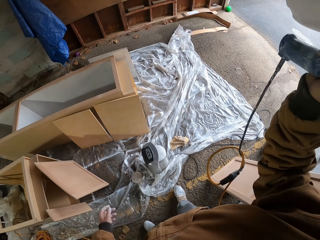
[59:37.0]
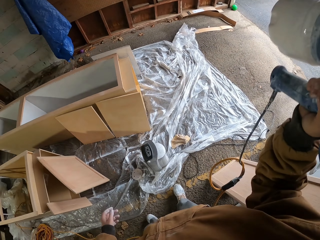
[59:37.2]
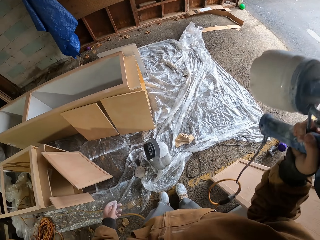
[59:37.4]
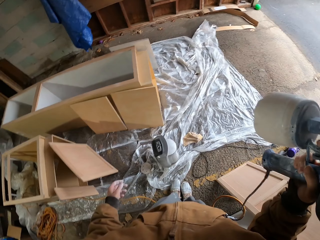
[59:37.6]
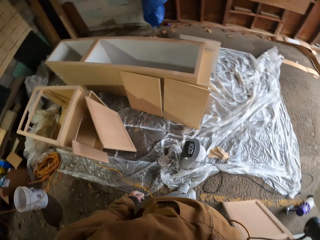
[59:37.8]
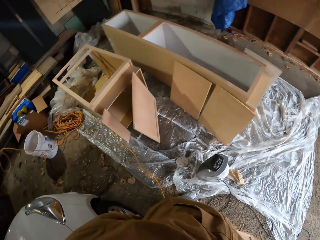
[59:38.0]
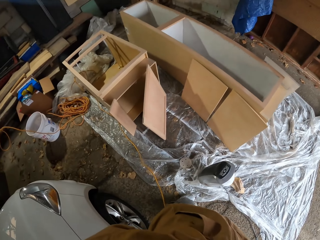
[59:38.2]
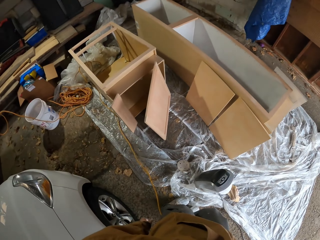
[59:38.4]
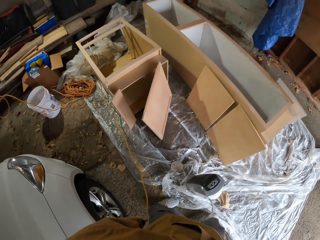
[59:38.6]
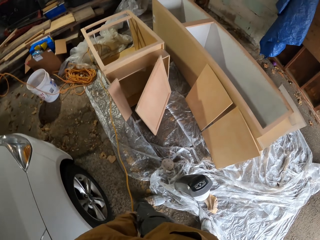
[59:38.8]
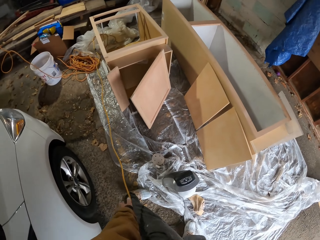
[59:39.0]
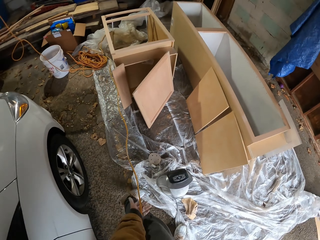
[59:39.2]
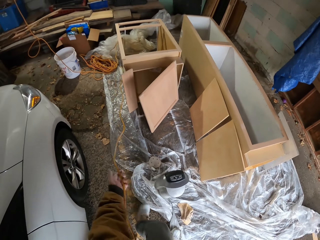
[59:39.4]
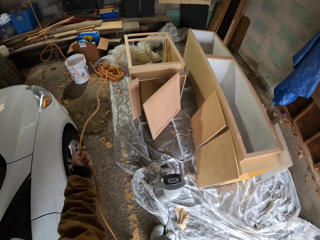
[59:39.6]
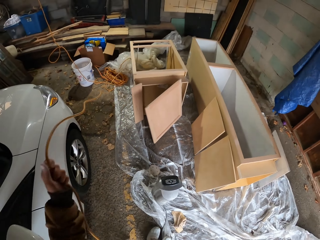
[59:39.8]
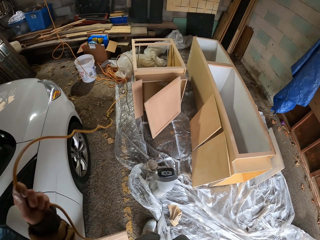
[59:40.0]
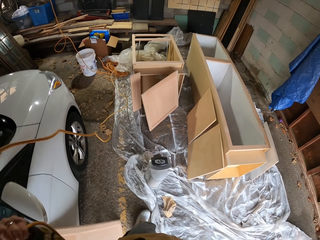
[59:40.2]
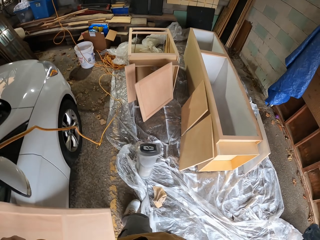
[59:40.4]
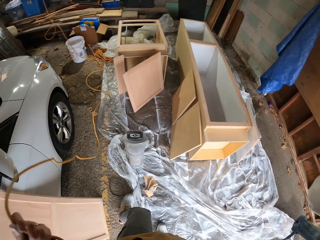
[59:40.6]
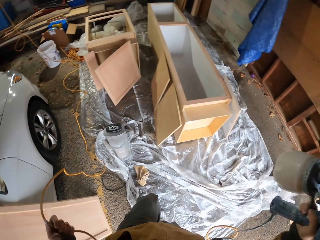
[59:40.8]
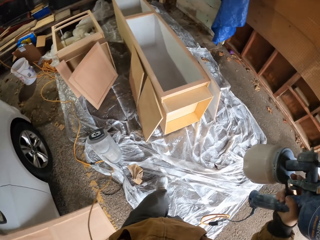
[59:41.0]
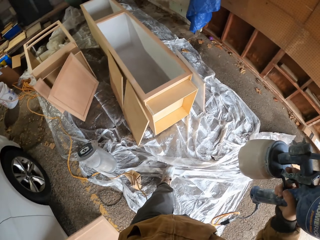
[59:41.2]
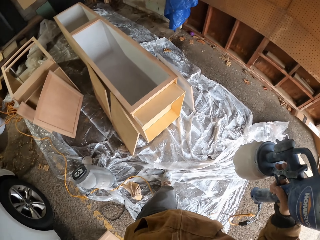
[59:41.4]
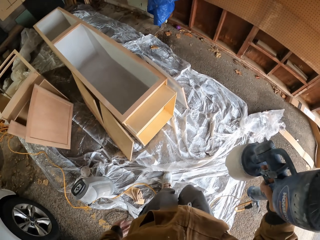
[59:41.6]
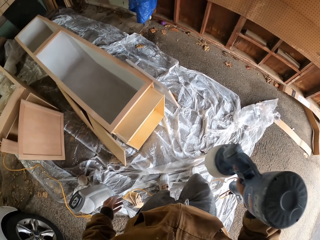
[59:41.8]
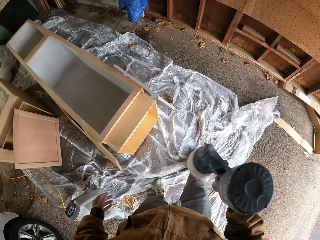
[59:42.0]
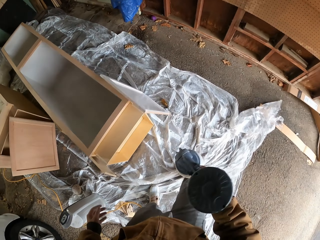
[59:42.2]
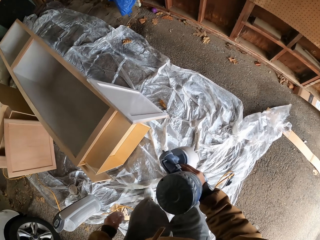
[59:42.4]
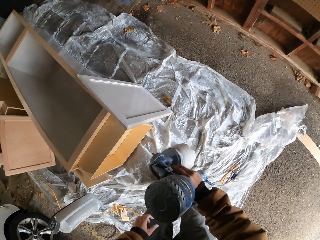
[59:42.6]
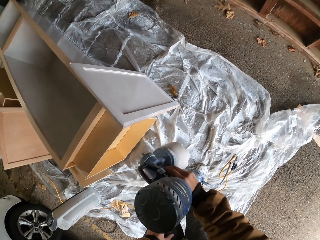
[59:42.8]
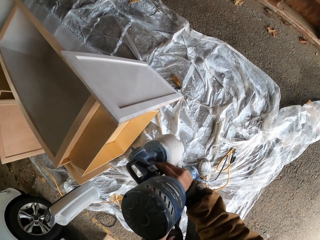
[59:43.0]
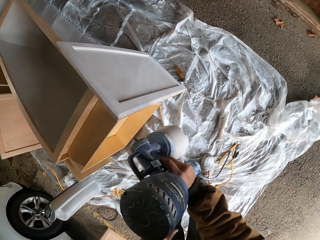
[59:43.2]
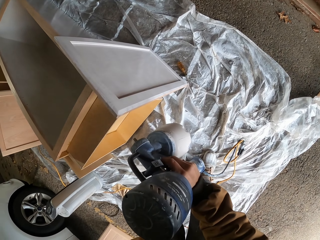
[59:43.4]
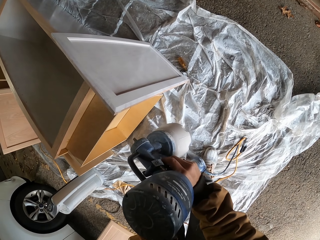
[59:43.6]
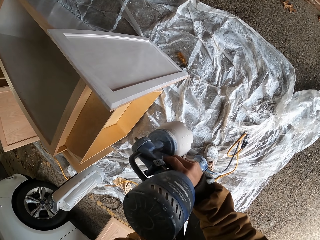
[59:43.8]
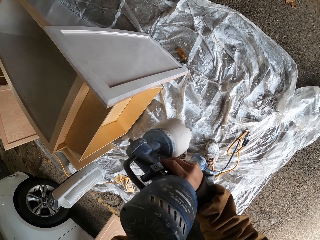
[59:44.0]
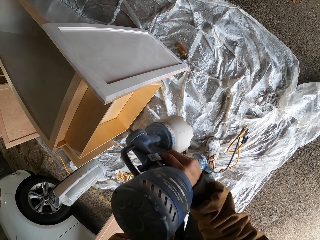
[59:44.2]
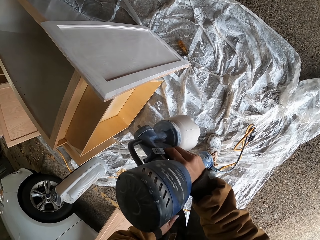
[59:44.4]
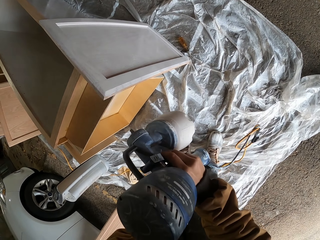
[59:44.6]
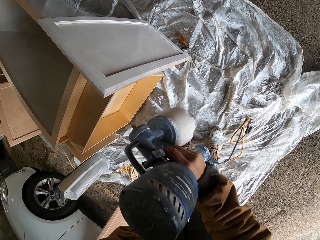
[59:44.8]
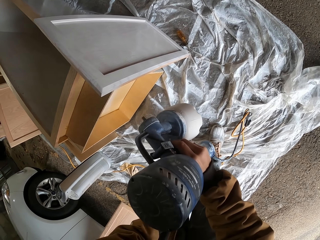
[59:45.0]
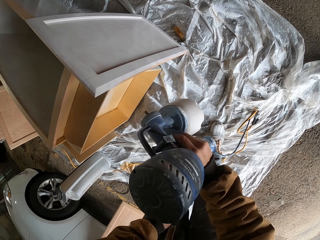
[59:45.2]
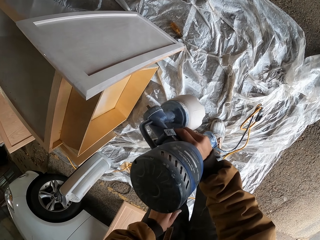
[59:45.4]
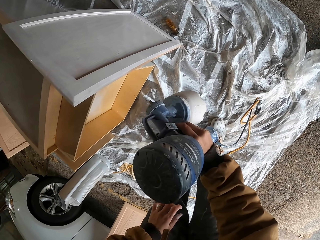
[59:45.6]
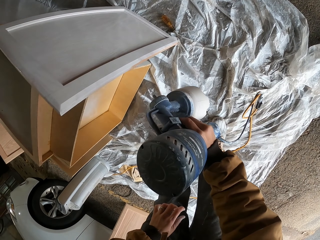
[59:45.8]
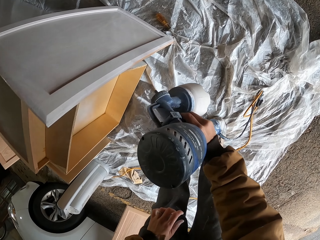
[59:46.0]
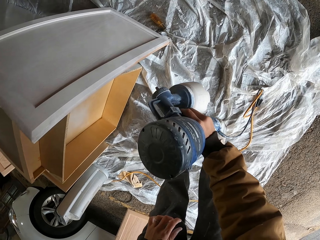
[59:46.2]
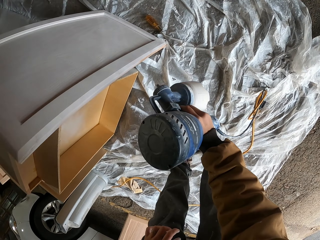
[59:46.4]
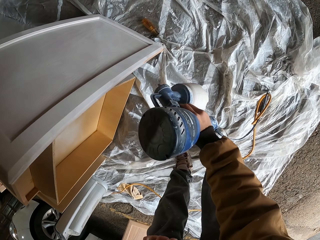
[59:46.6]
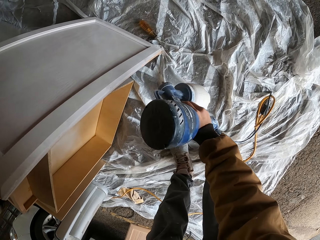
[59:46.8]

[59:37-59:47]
The camera wearer sprays the paint on the cardboard using the electric spray gun.

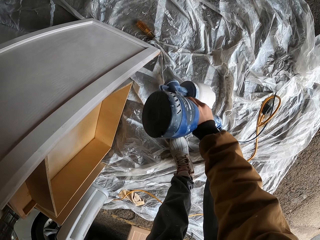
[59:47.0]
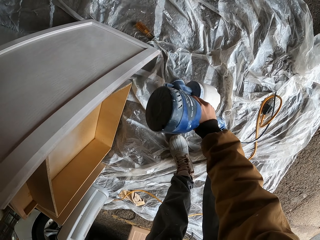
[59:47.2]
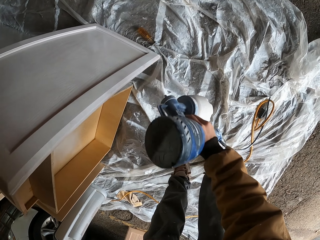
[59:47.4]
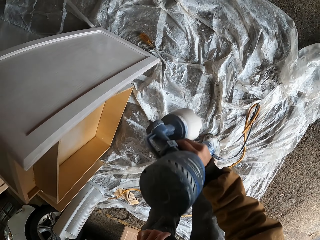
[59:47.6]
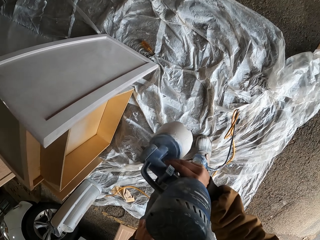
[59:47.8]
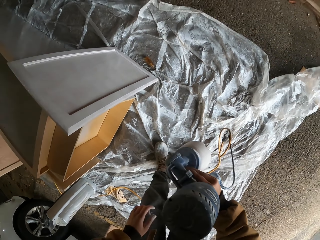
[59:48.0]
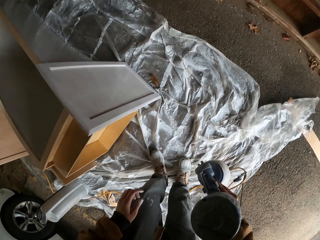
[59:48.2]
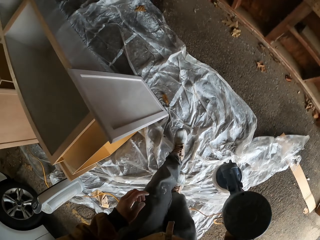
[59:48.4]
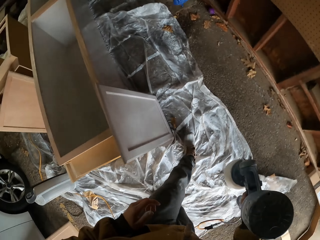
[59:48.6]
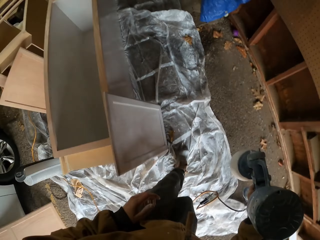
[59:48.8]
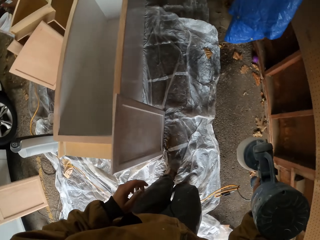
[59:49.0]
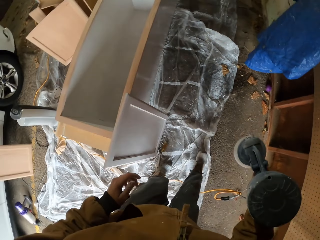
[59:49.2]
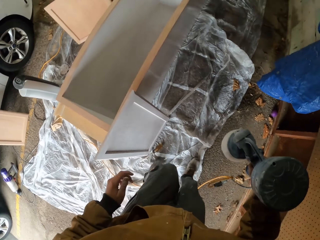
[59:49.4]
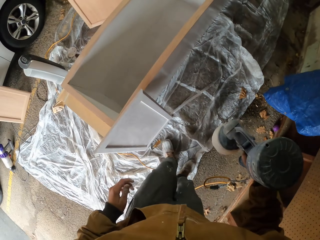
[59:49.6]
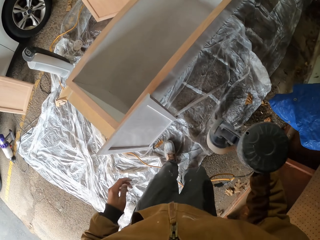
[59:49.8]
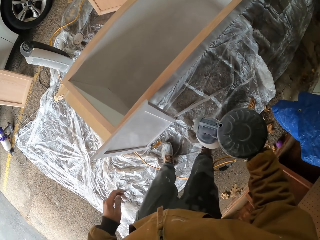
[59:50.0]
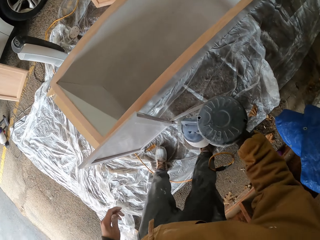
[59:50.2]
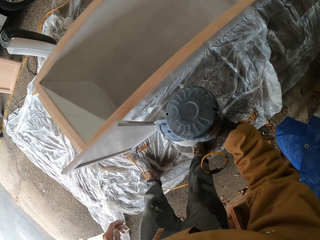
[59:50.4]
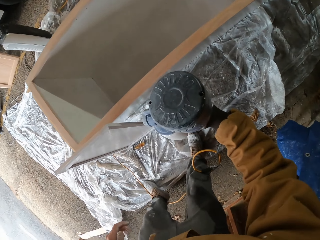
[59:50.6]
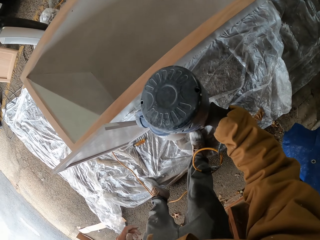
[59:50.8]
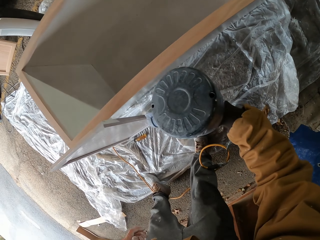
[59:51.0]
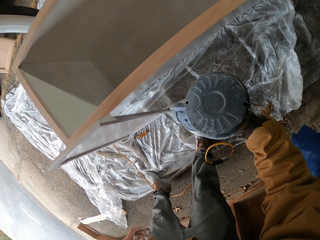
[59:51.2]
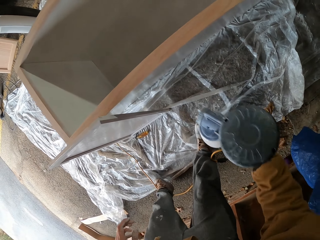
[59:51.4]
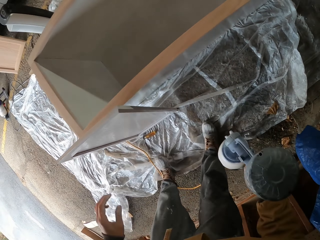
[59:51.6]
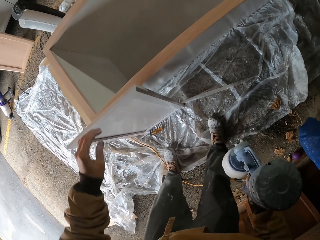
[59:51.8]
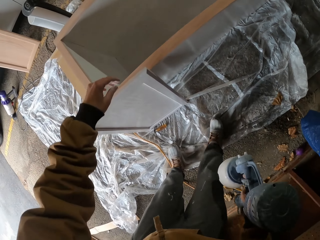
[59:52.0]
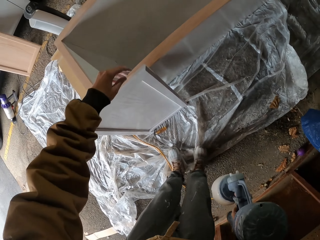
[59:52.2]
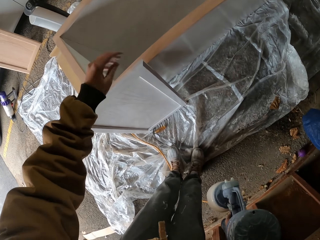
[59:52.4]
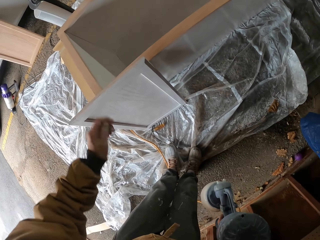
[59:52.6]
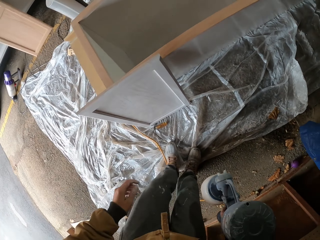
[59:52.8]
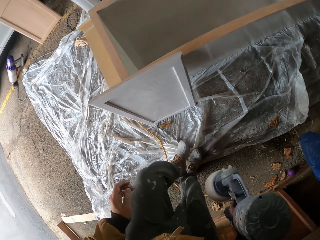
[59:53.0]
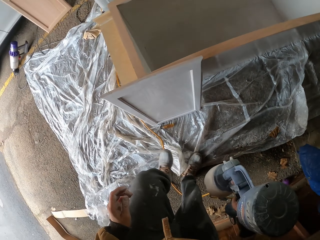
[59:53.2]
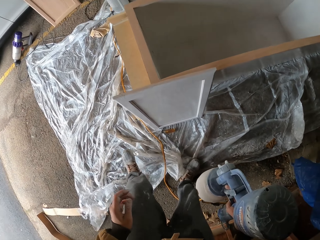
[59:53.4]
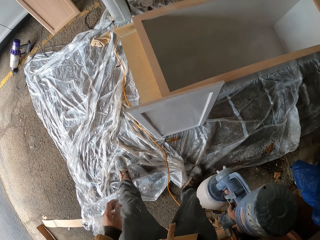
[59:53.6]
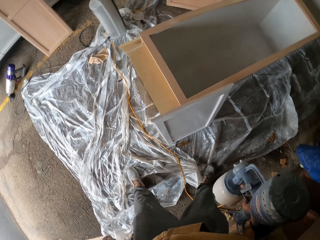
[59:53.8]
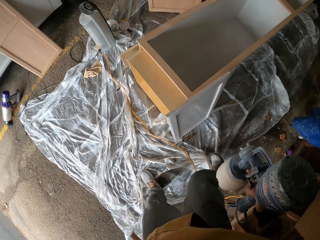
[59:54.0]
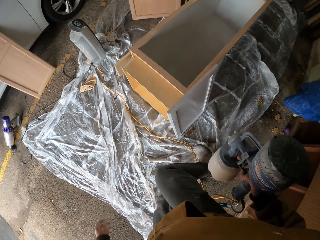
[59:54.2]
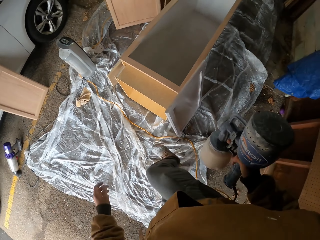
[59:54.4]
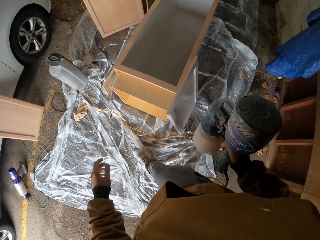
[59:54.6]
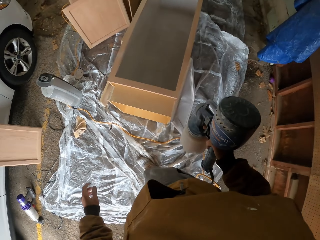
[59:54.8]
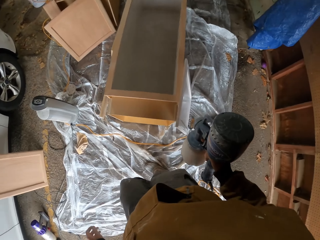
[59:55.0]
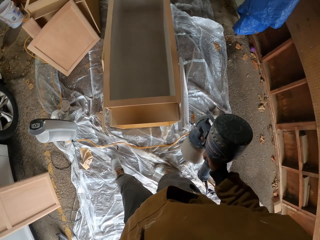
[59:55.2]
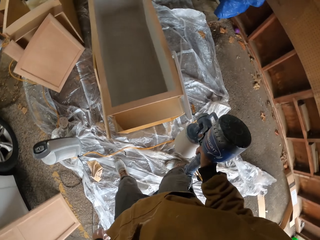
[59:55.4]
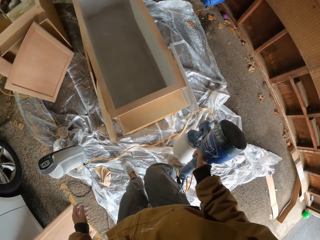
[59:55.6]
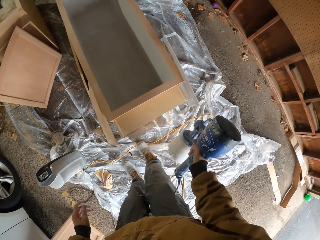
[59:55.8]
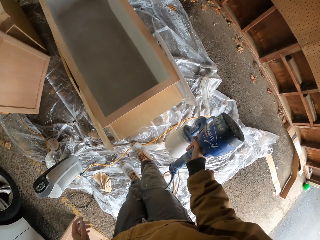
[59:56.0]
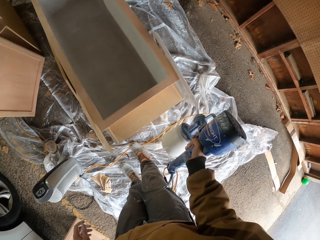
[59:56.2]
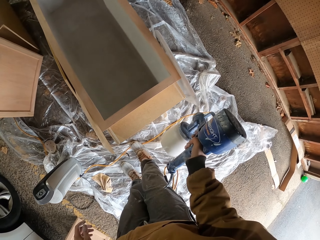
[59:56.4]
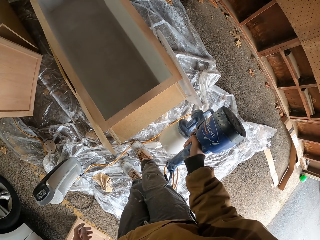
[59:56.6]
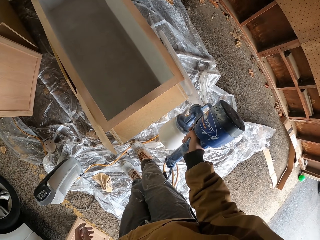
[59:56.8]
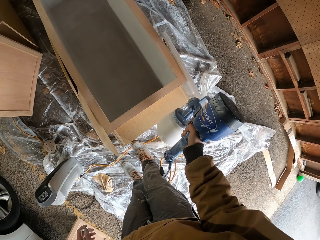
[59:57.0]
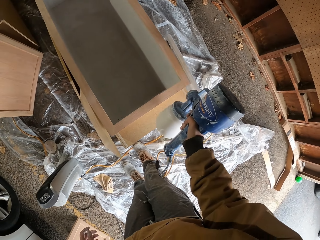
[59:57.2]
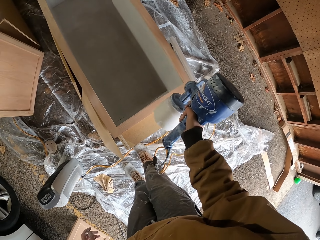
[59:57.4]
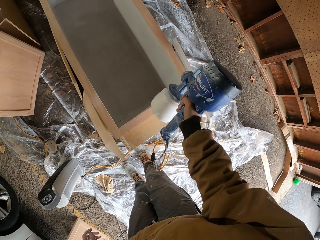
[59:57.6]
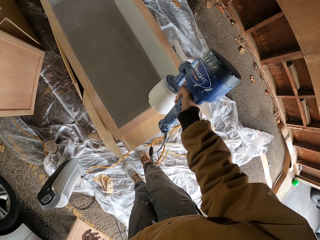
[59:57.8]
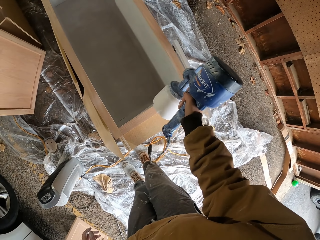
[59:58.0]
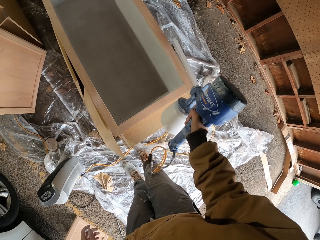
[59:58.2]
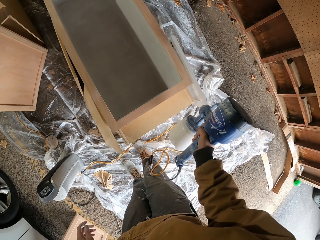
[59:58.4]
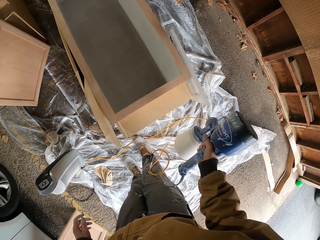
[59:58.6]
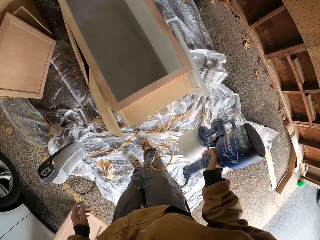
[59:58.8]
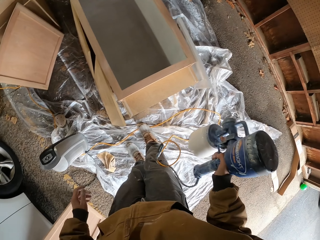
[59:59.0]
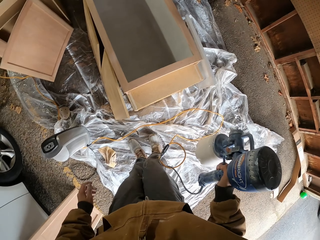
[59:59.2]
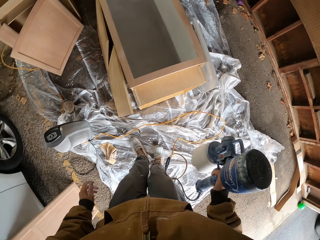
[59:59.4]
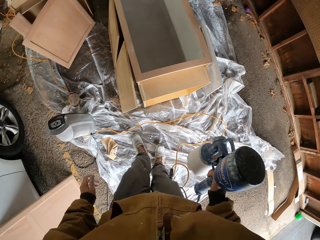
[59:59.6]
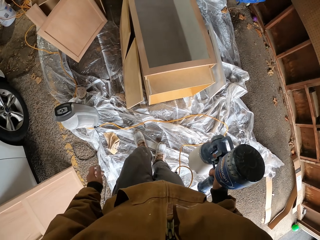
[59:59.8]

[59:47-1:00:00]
The camera wearer walks. They spray paint on the board.
